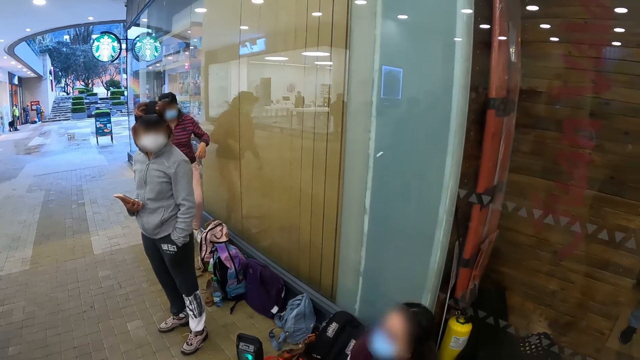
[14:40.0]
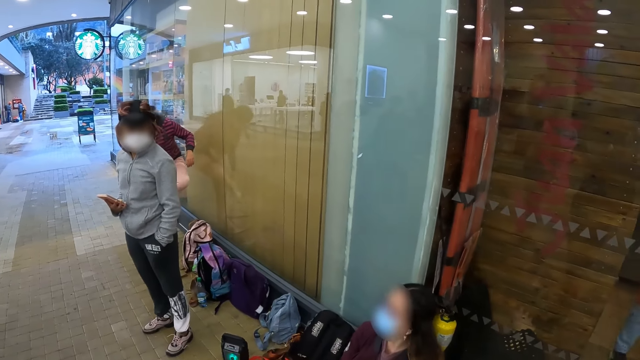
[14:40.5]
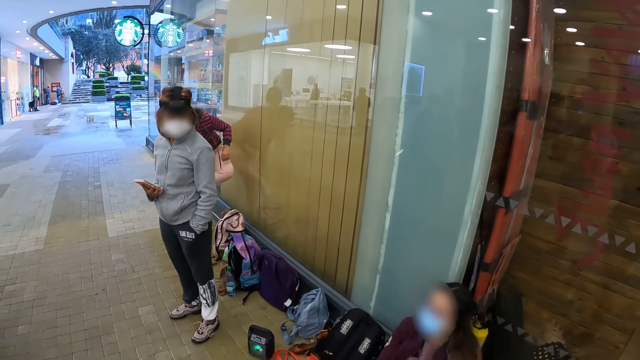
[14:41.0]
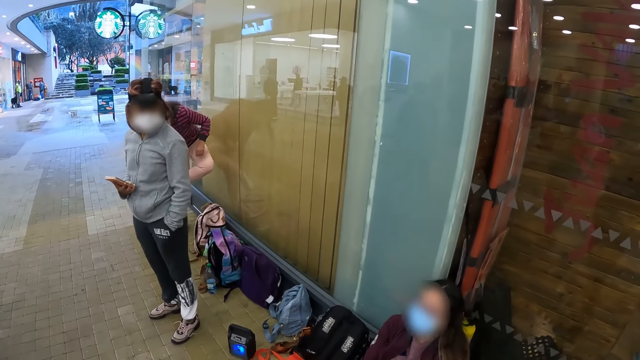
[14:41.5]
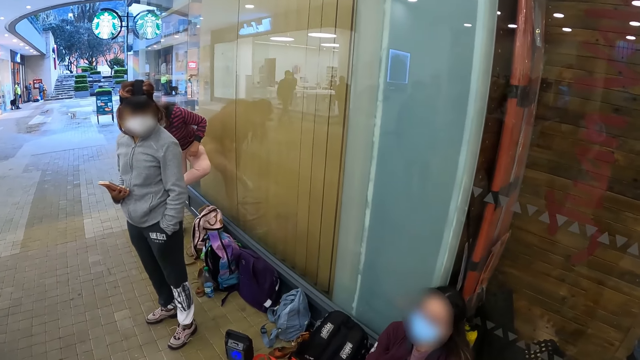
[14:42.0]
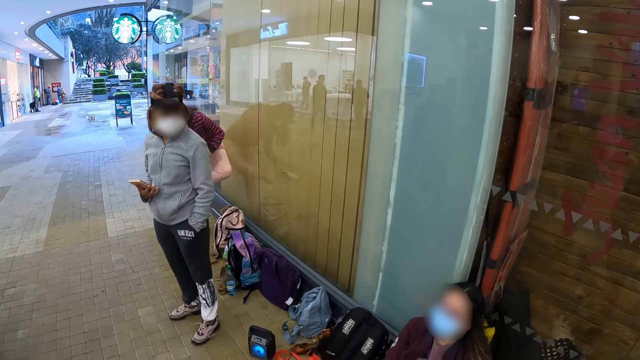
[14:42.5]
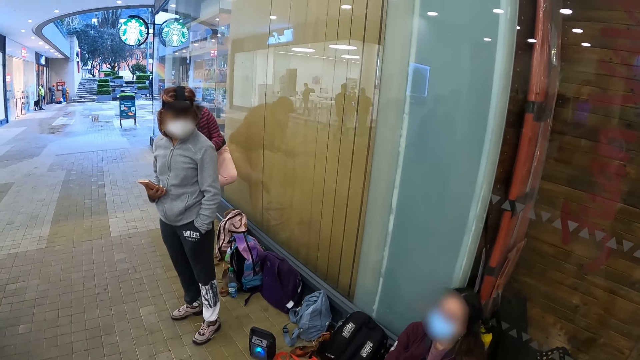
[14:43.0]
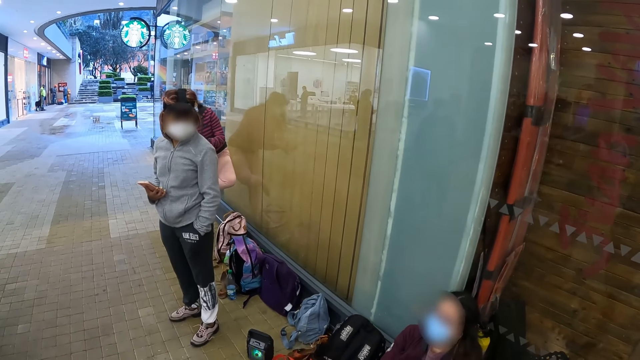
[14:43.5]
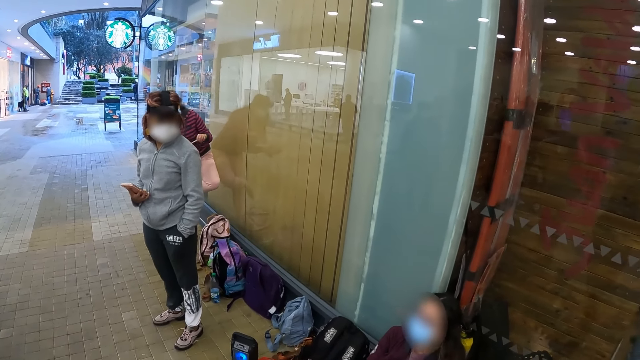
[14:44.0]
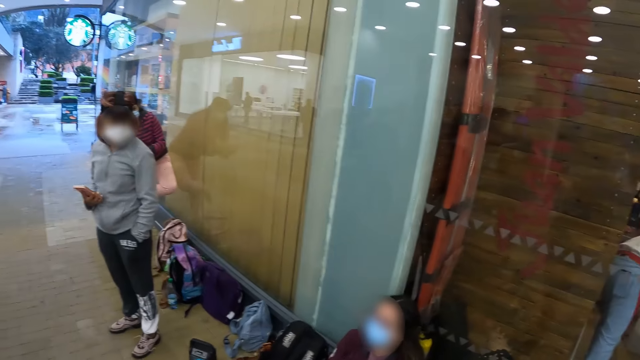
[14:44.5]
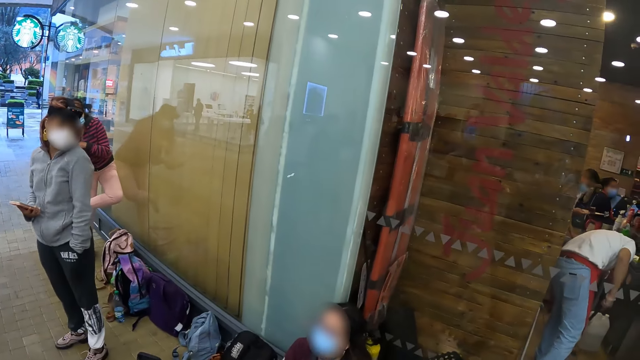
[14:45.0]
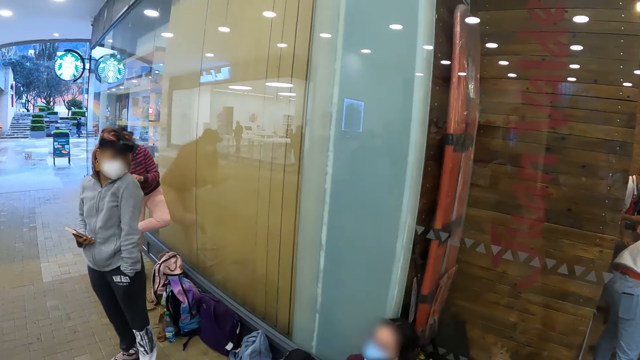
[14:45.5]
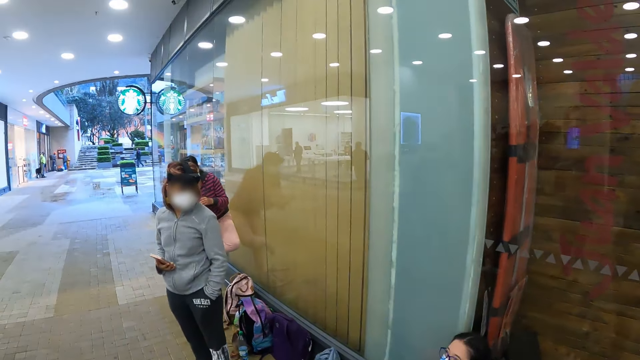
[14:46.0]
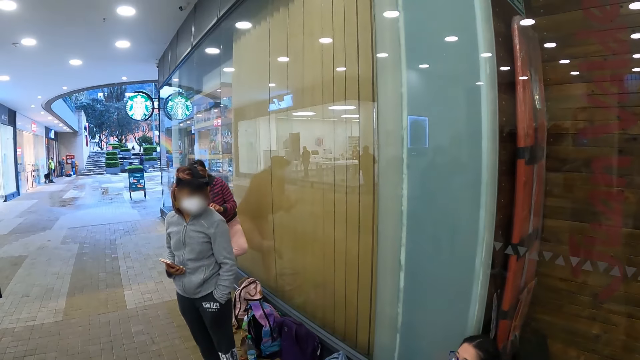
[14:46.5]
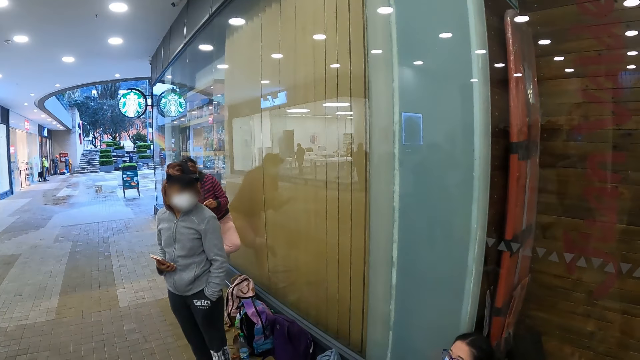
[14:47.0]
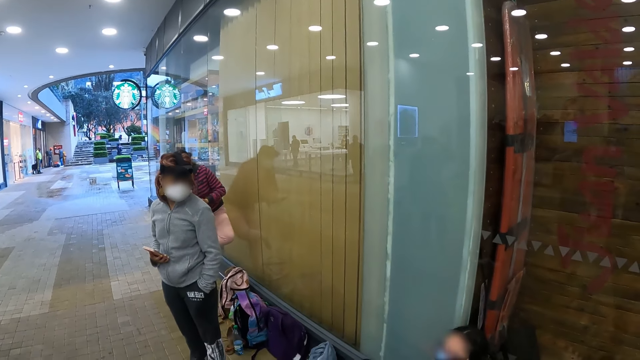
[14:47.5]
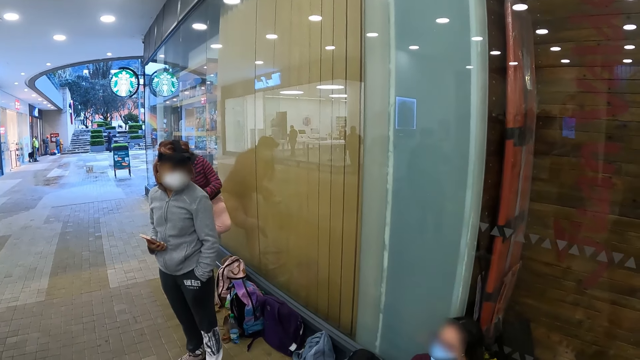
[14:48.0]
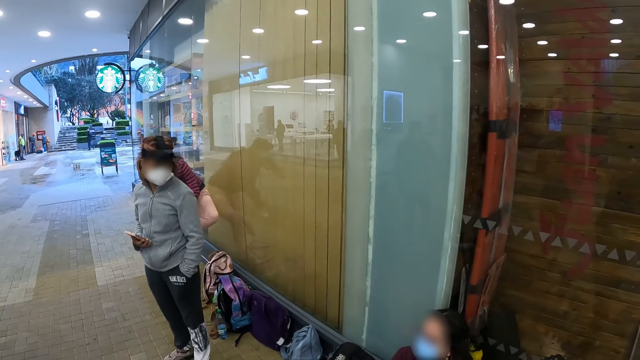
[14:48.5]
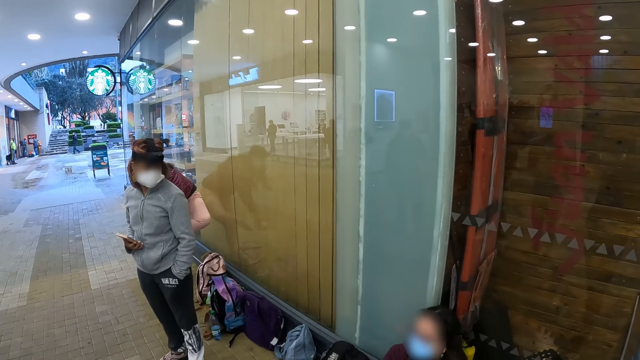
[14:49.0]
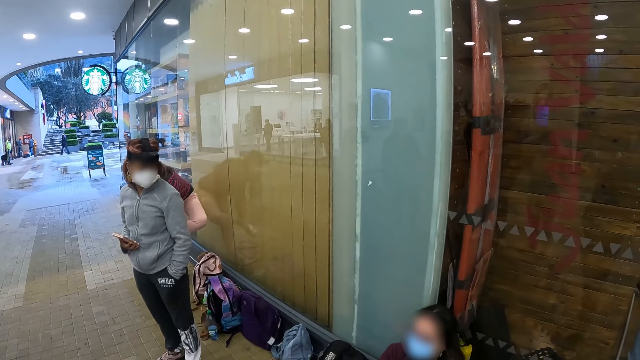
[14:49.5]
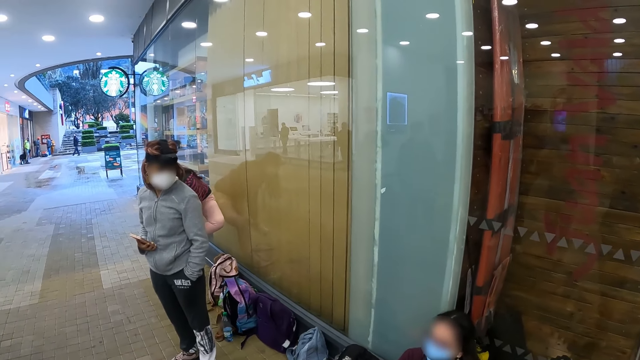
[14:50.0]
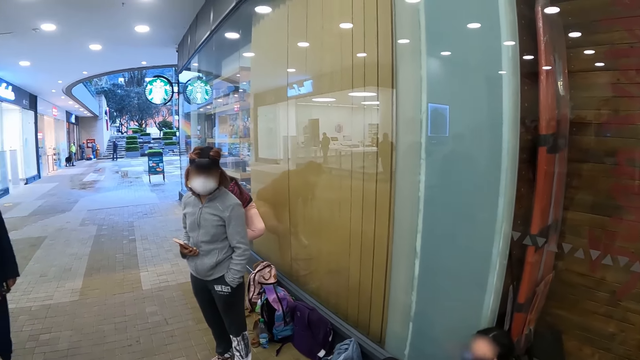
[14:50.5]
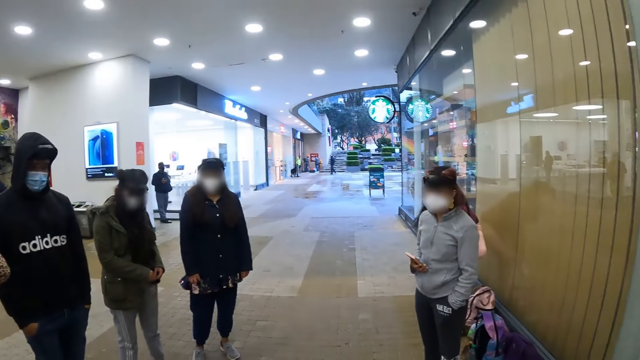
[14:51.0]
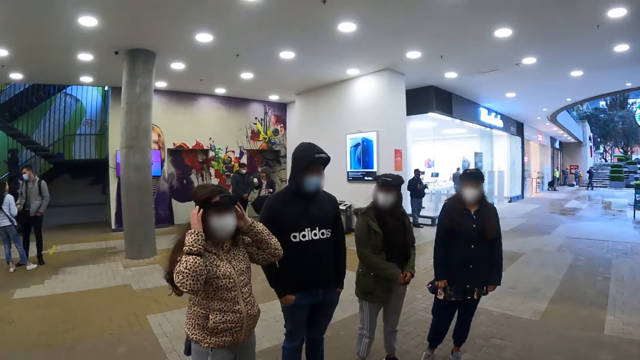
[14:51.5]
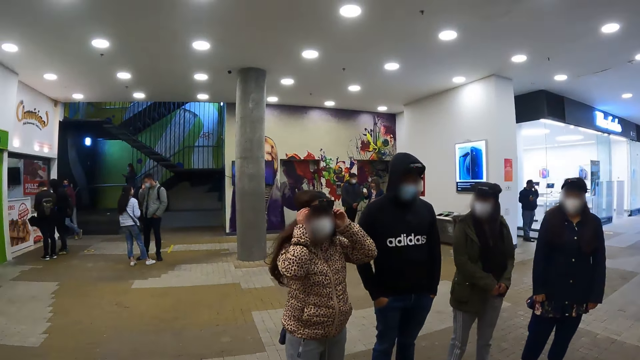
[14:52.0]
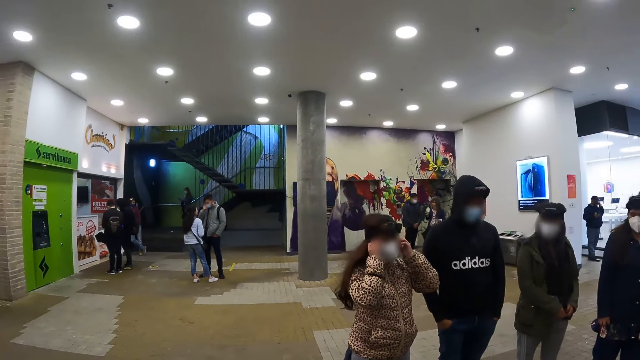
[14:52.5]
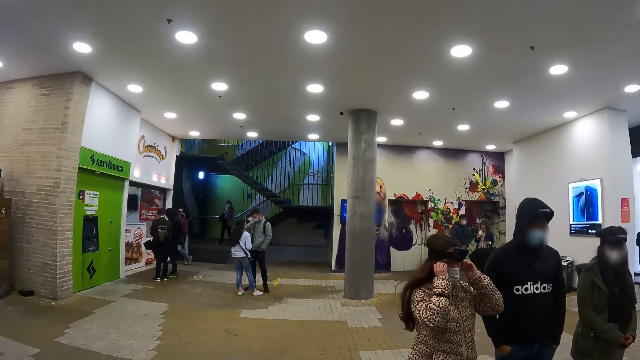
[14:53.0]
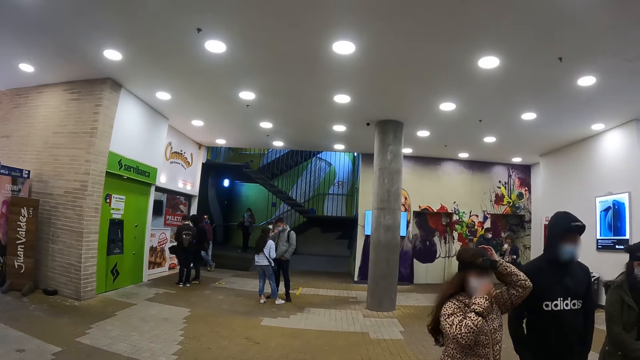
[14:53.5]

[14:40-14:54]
The camera wearer looks at a woman. They look around the mall. They look around.

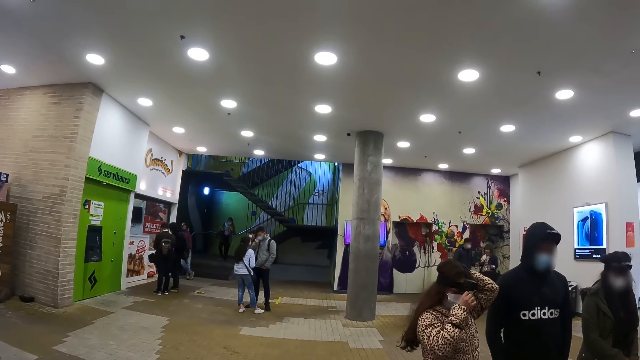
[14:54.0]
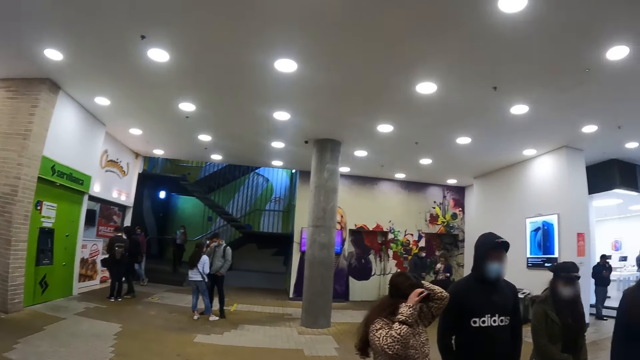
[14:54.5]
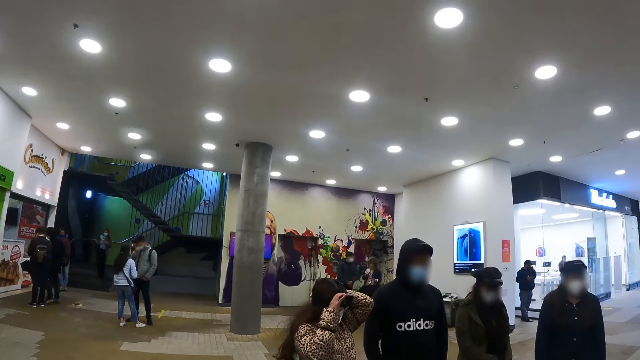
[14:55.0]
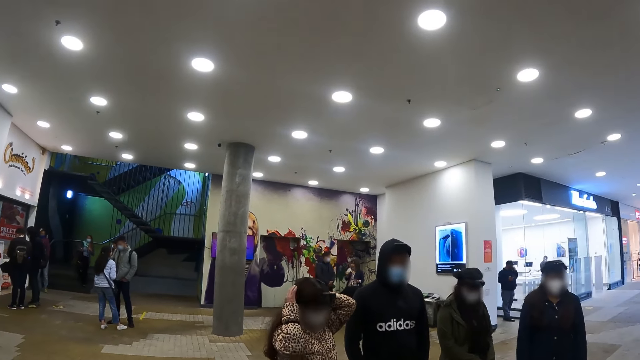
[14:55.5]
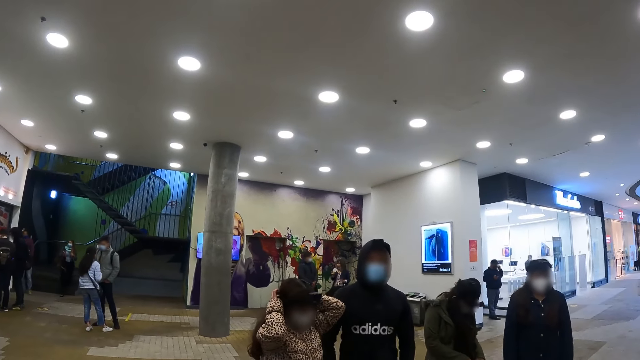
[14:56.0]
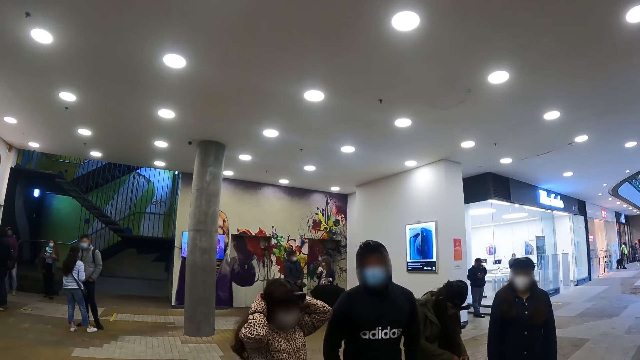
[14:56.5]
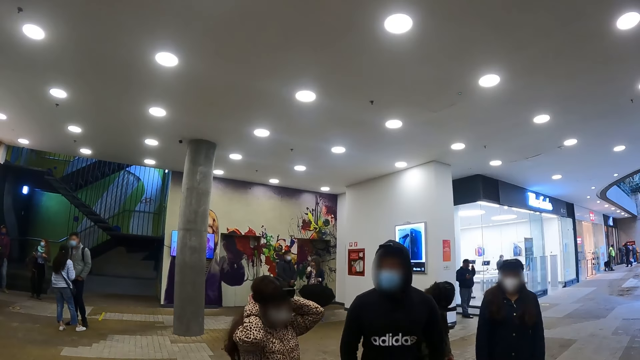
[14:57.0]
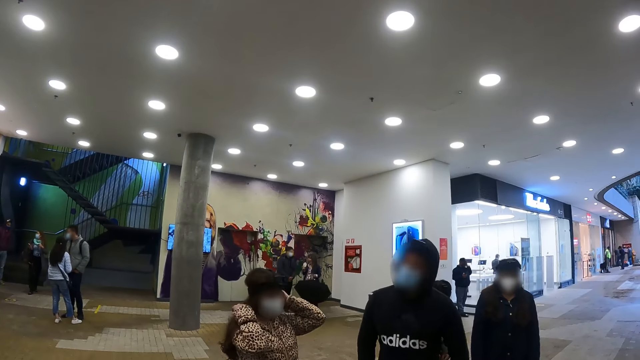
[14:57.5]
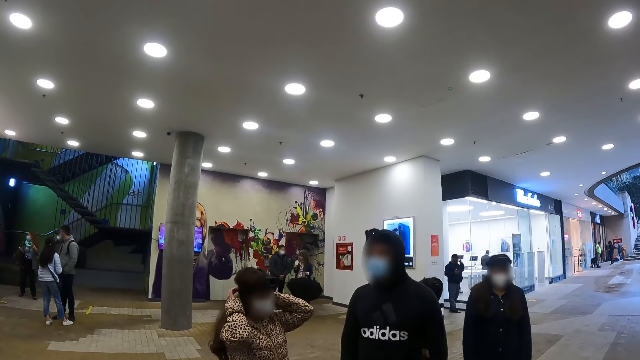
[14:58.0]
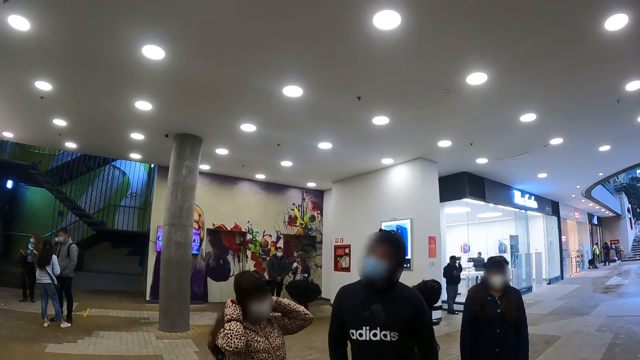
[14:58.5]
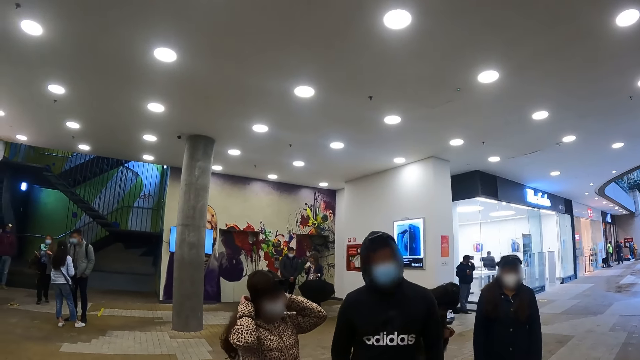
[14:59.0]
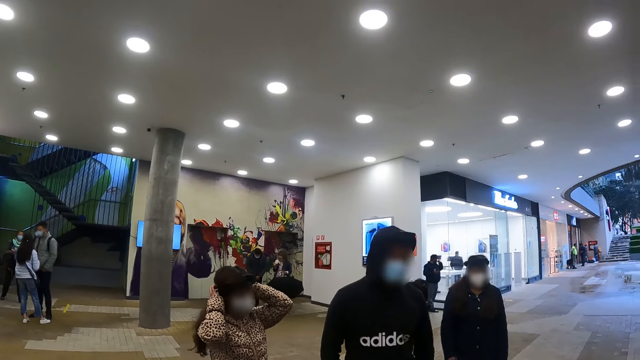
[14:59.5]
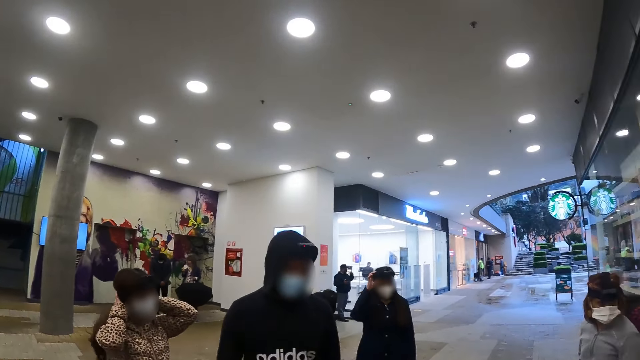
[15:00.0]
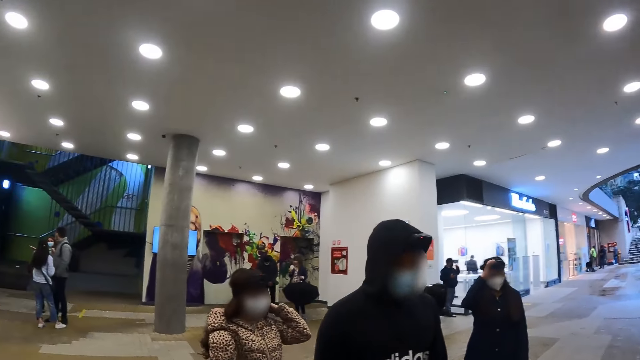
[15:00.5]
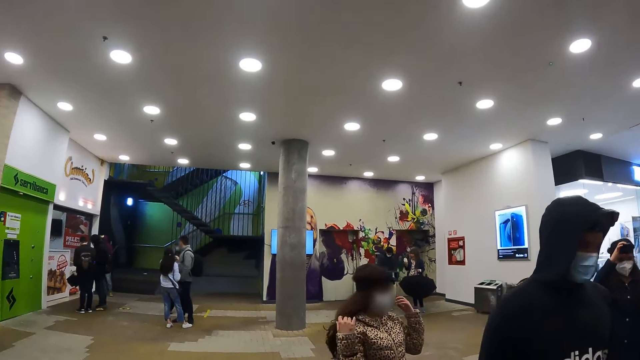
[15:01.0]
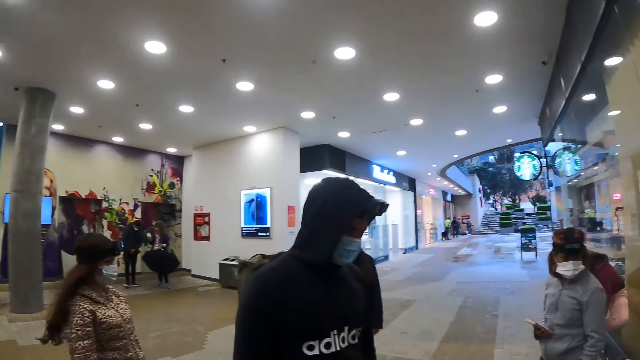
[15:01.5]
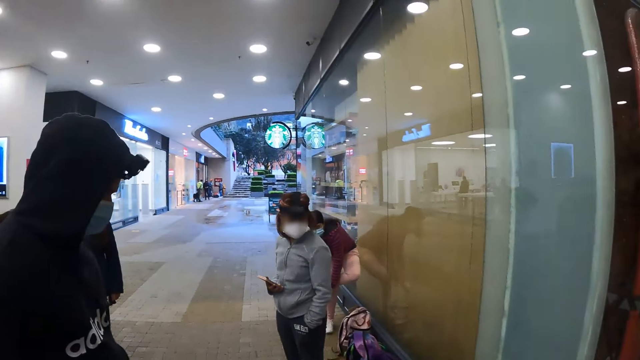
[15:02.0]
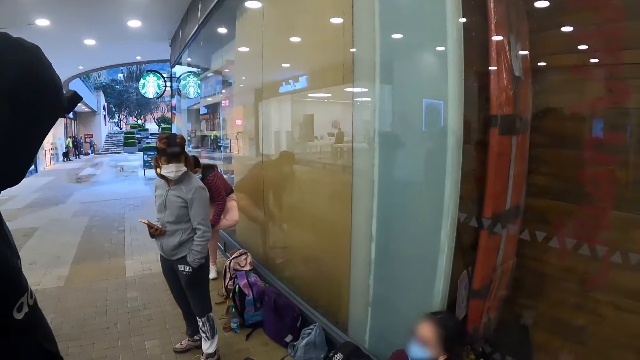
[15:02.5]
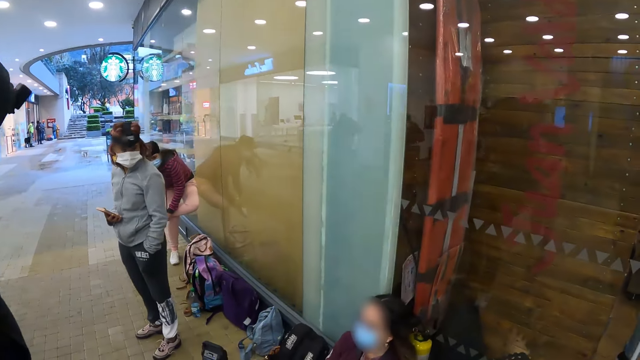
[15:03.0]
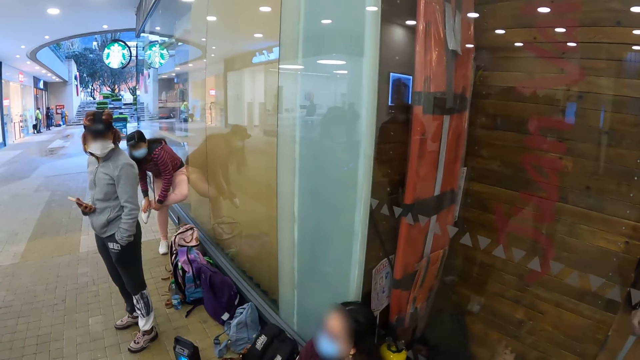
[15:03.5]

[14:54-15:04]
The camera wearer looks at a woman. The woman dances. The woman walks across the hallway. The camera wearer looks around the mall.
